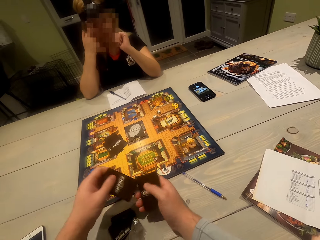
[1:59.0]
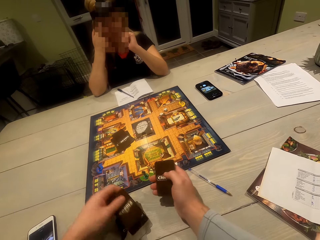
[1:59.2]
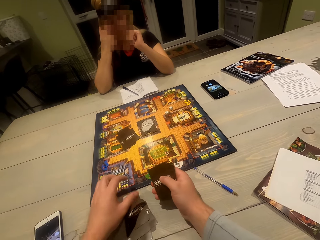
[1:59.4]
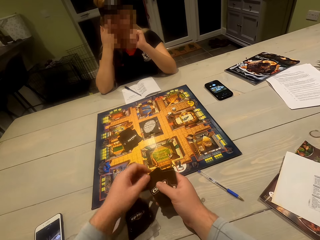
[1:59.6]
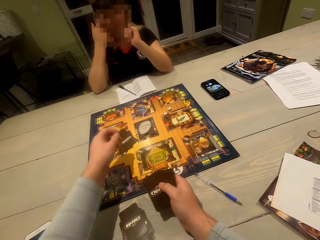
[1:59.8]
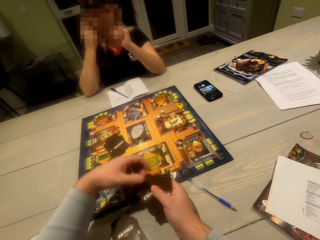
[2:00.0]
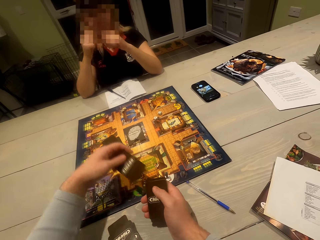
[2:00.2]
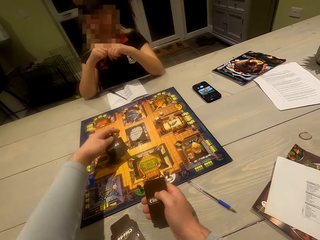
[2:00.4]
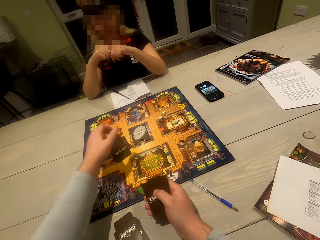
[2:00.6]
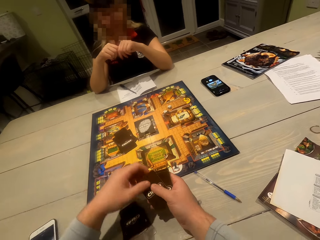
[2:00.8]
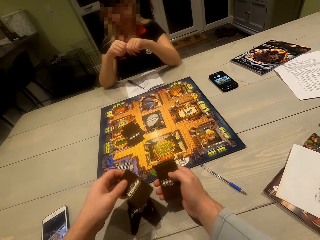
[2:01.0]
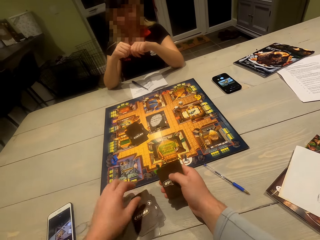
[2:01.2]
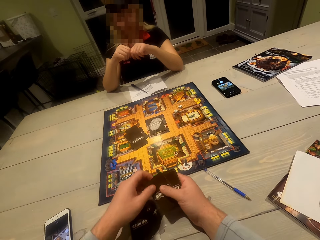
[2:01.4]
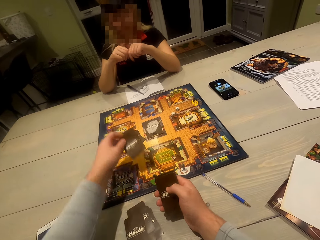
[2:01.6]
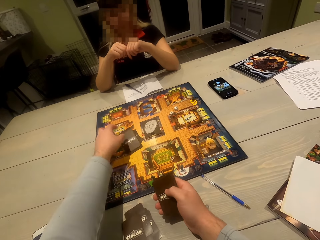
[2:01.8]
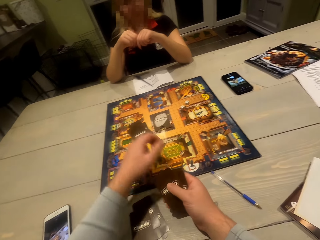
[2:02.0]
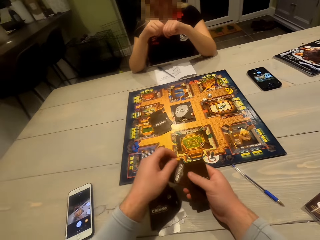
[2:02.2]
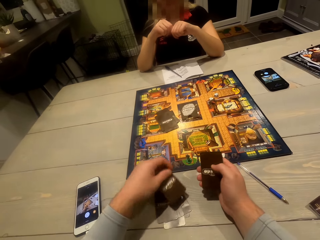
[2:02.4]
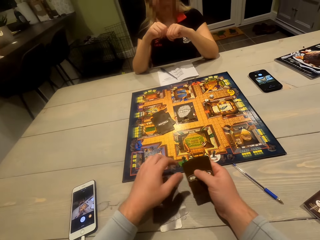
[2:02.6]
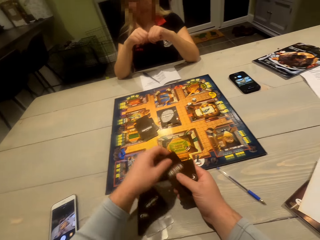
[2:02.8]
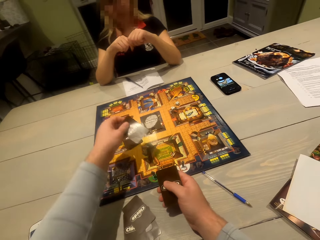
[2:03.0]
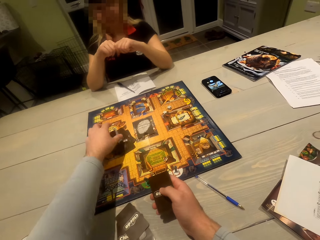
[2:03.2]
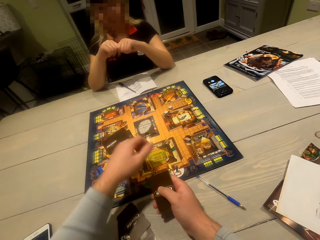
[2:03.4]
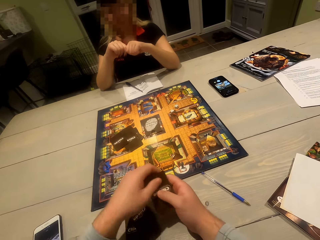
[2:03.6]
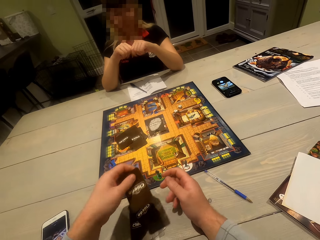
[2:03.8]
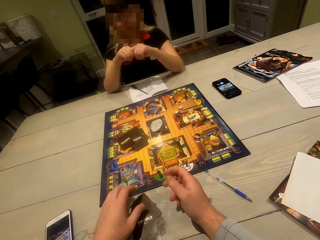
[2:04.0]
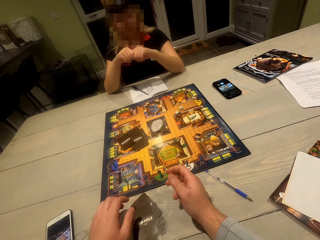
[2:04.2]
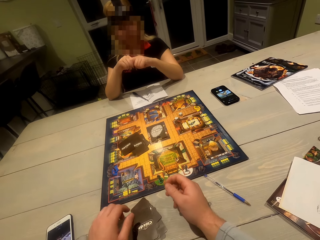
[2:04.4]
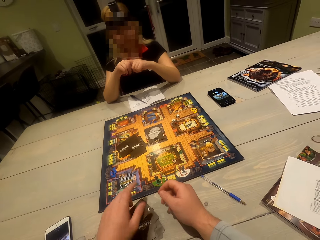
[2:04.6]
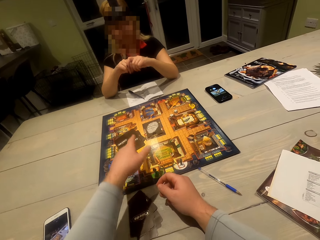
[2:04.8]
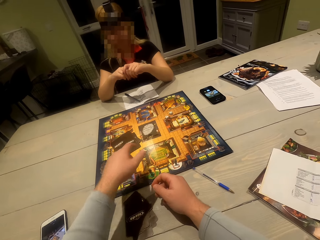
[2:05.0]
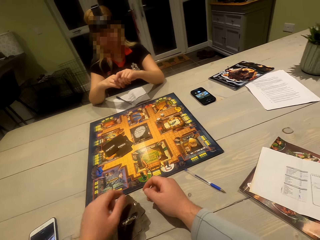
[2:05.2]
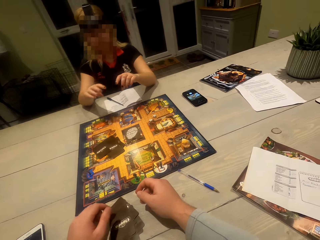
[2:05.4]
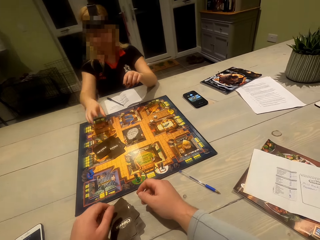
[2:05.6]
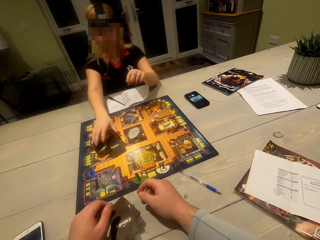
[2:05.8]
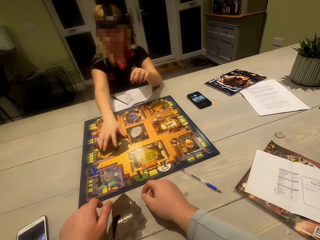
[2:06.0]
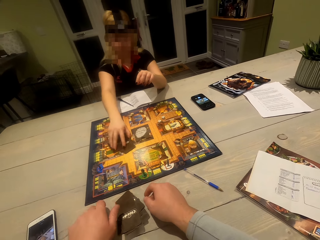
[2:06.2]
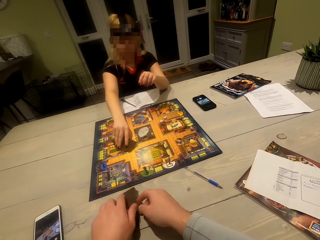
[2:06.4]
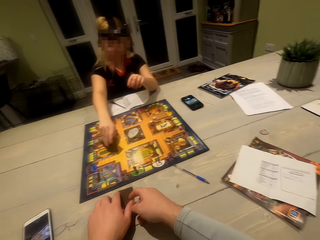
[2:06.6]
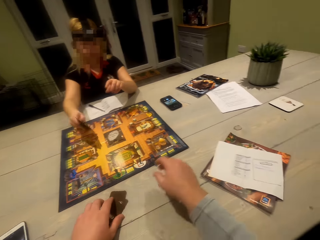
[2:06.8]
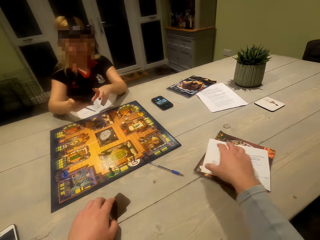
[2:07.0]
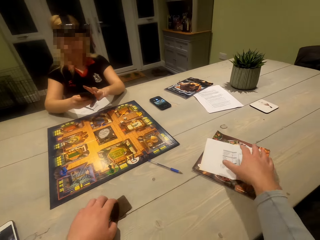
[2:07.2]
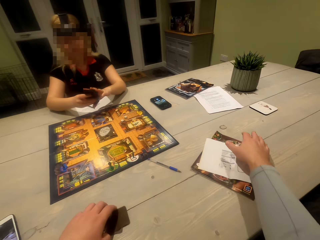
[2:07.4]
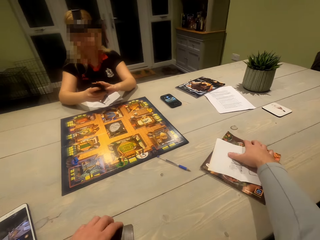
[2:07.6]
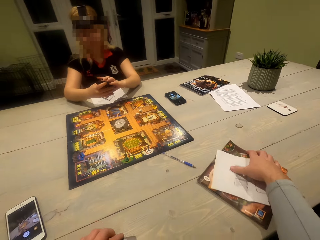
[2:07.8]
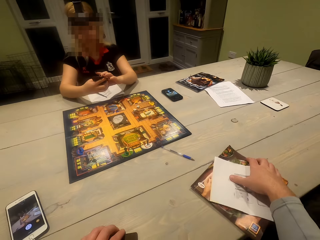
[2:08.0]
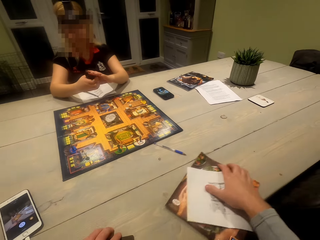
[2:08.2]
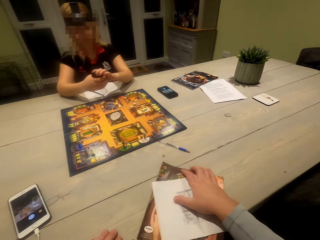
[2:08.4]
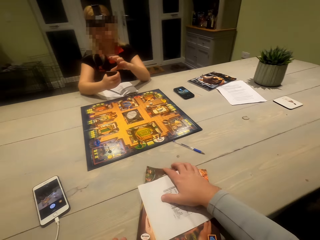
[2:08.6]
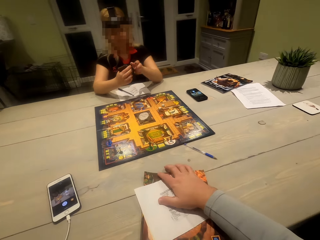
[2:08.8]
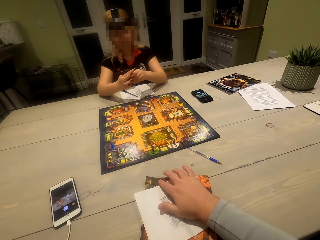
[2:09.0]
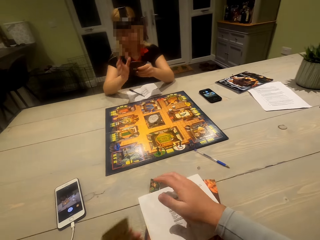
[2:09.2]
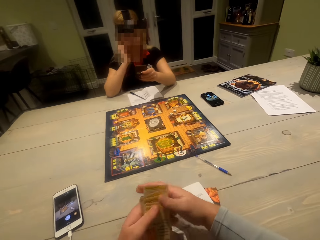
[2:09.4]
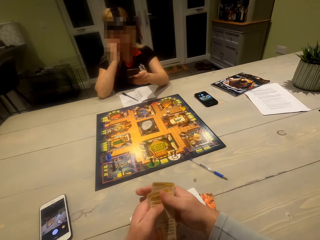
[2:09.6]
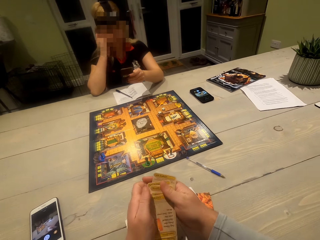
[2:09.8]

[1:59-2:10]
The camera wearer places a card on the table. They place a card on the game board. They place a card on the table. They place a card on the game board. They place a card on the table. They place a card on the game board. They place a card on the table. They point to the cards on the game board. A woman picks the cards on the gameboard. The camera wearer picks the cards on the table. The woman adjusts the cards. The camera wearer adjusts a book and a paper on the table. They pull the book on the table. The woman adjusts the right hand.

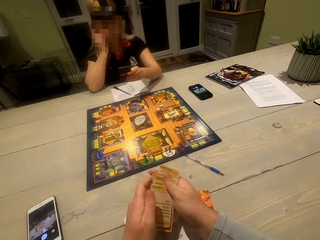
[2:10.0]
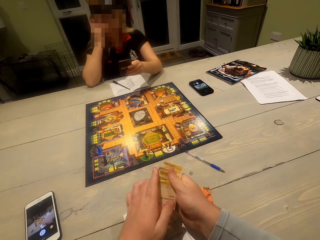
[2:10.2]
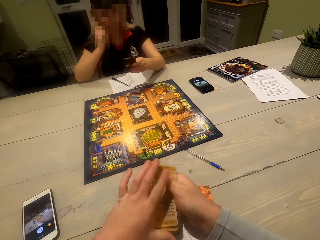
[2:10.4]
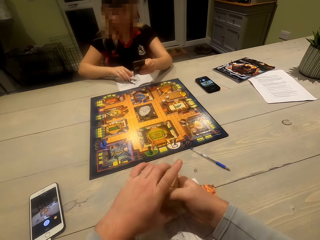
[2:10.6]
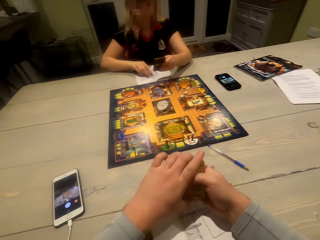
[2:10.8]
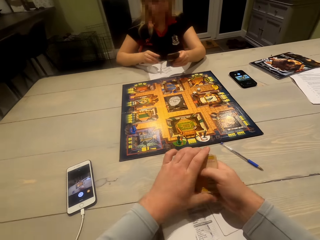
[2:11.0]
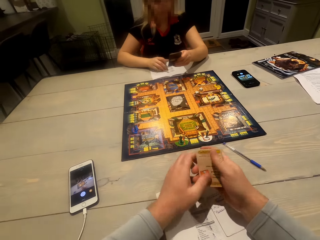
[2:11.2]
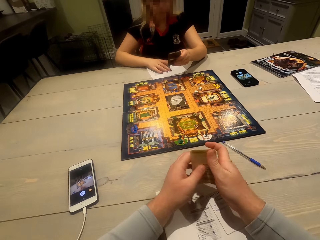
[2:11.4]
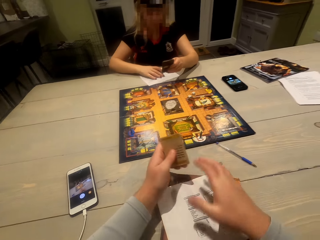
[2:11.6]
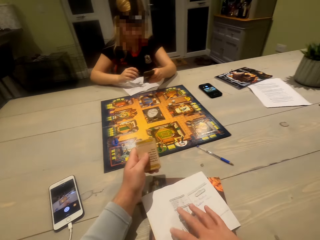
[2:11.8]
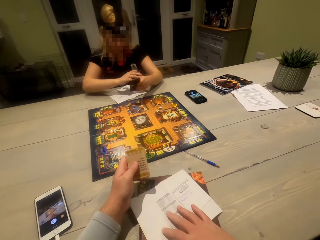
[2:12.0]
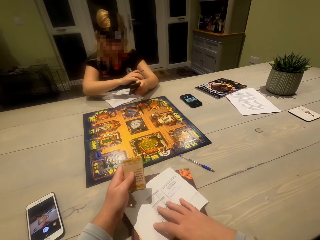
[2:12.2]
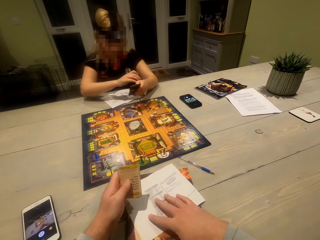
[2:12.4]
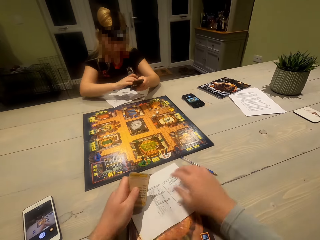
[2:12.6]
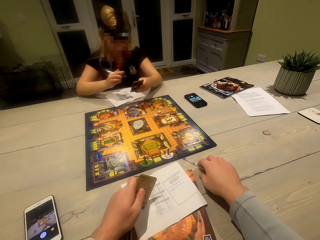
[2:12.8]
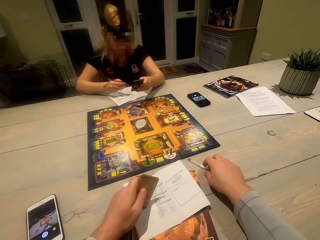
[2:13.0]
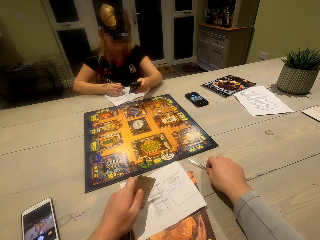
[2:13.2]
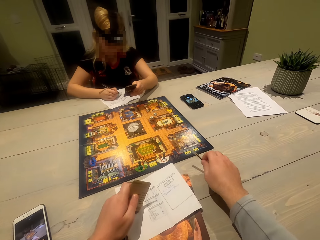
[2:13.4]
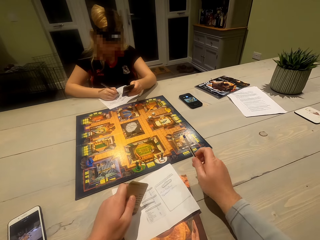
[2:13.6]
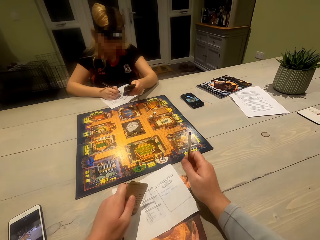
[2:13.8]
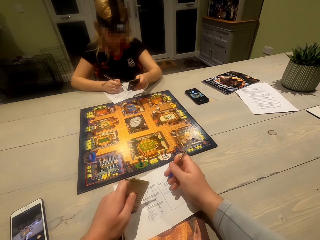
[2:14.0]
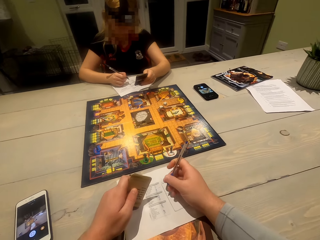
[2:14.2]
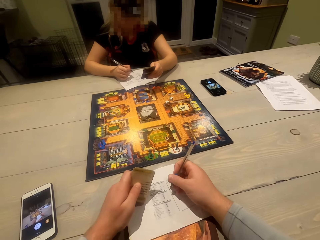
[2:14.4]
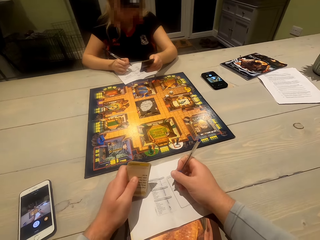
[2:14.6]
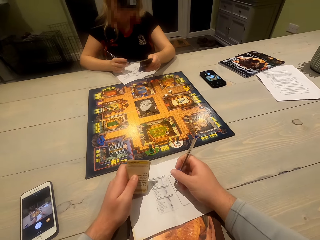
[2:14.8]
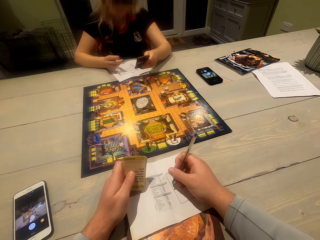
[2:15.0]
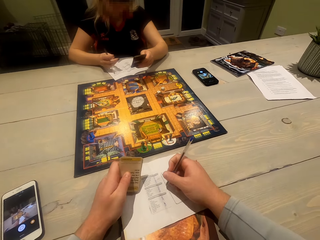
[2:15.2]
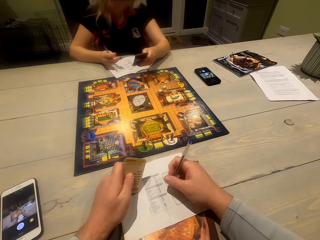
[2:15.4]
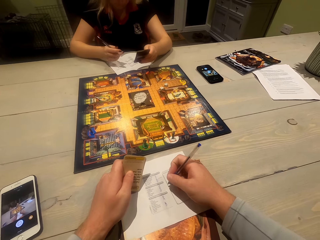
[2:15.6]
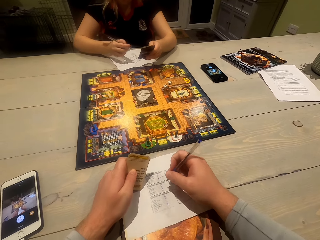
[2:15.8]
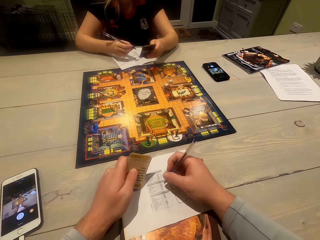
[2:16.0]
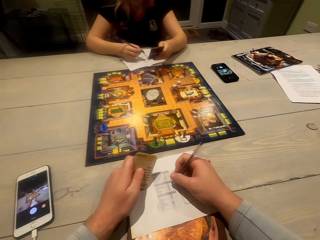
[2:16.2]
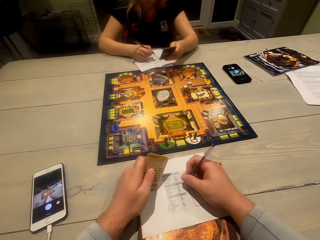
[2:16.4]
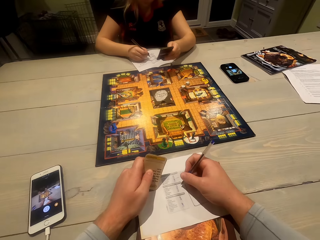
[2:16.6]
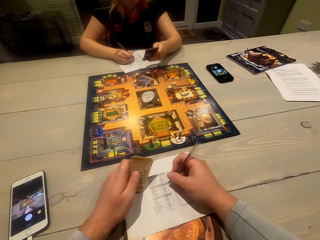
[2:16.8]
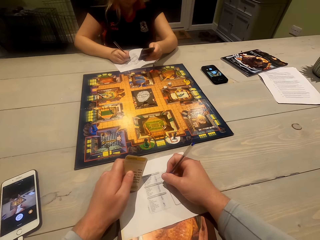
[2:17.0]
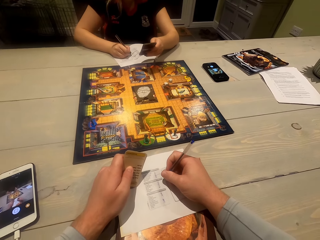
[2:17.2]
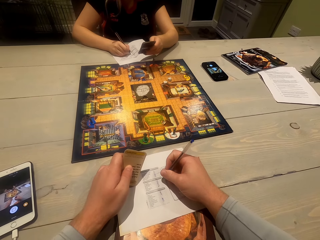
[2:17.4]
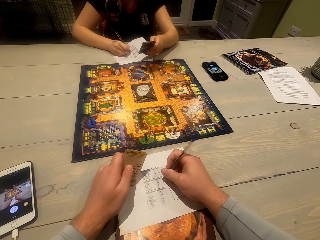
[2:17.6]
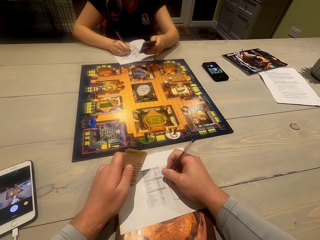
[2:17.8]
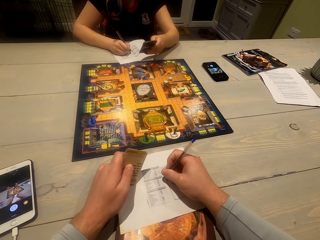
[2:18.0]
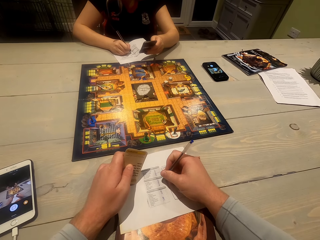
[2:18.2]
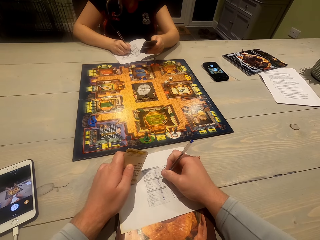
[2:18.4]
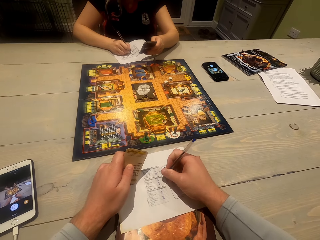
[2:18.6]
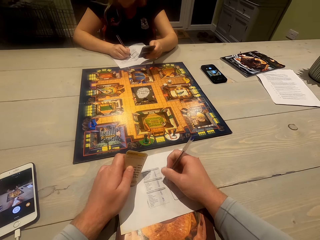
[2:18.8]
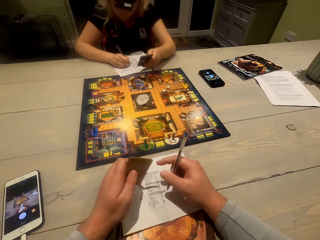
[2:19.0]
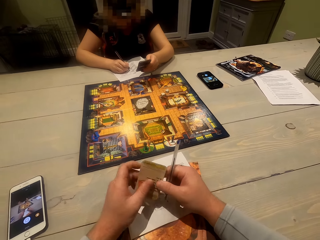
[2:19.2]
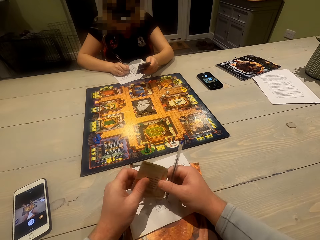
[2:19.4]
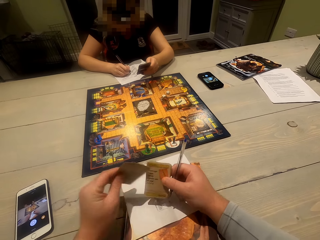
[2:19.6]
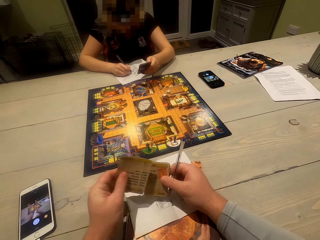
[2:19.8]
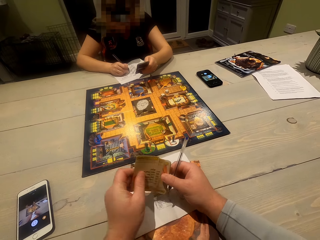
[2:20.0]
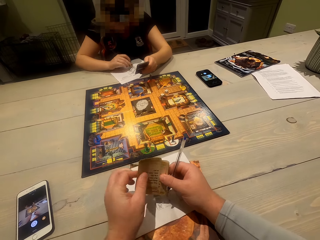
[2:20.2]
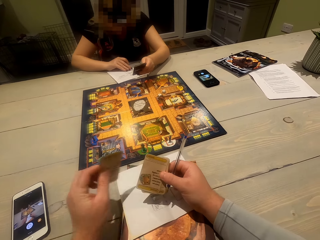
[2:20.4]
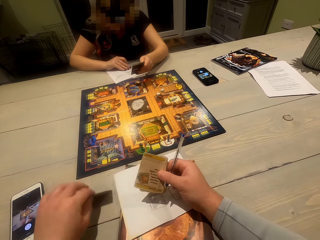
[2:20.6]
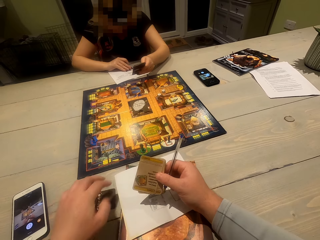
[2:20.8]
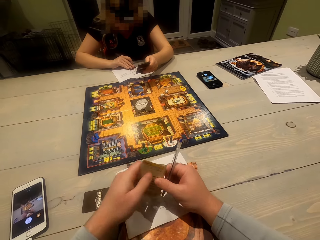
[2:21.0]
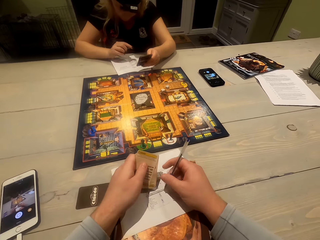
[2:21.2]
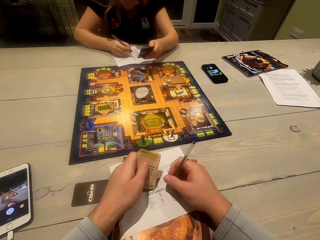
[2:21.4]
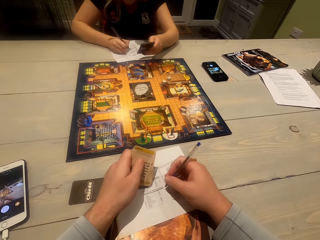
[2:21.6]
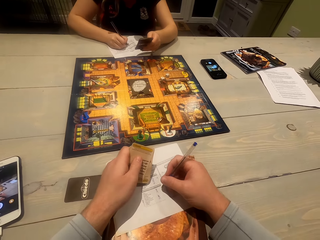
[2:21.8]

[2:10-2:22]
The camera wearer adjusts the cards. They hold the cards with both hands. A woman picks a pen on a paper. The camera wearer aligns the cards. The woman adjusts the paper. The camera wearer moves a book on the table. They adjust the book and the paper on the table. The woman wipes the left hand. The camera wearer picks a pen on the table. The woman adjusts the pen. The camera wearer writes on the paper. The woman writes on a sheet of paper. The camera wearer writes on the paper. They adjust the cards. They look at the cards. The woman adjusts the paper. The camera wearer puts a card on the table.
